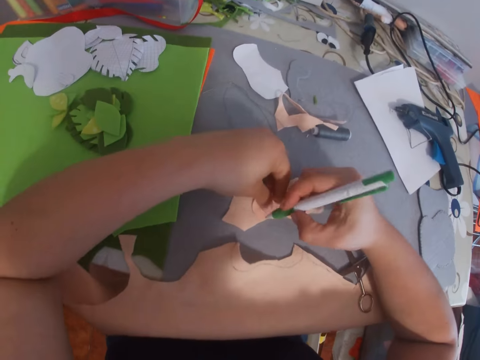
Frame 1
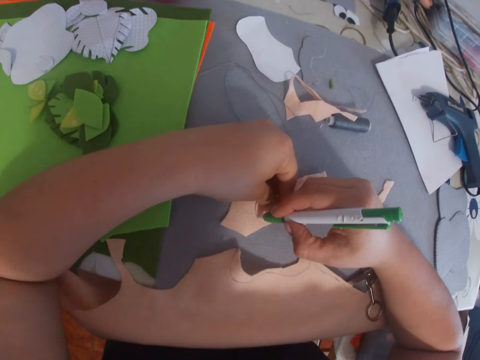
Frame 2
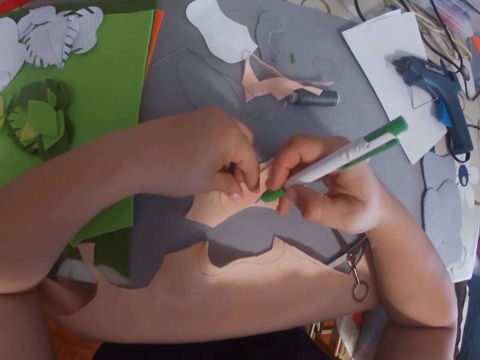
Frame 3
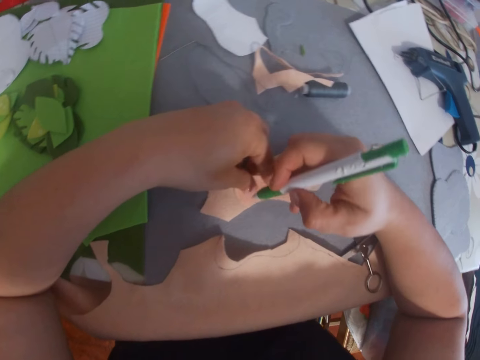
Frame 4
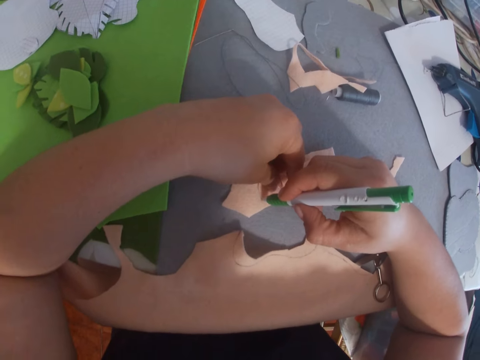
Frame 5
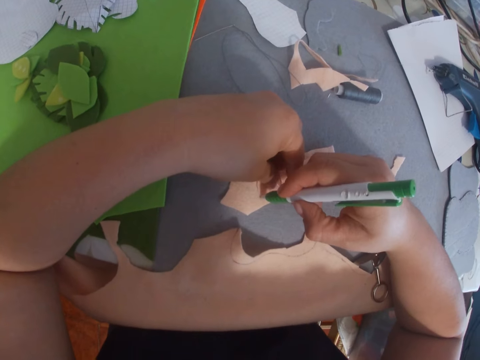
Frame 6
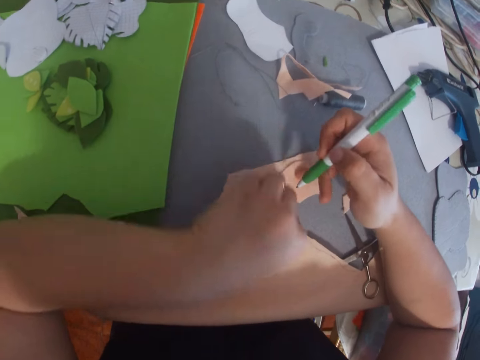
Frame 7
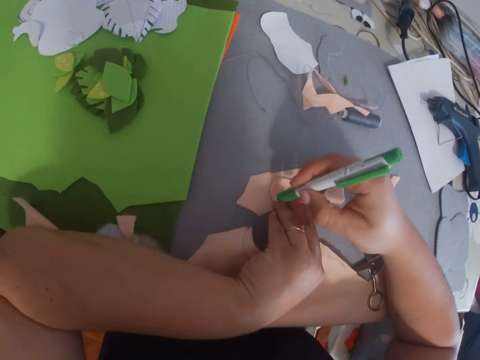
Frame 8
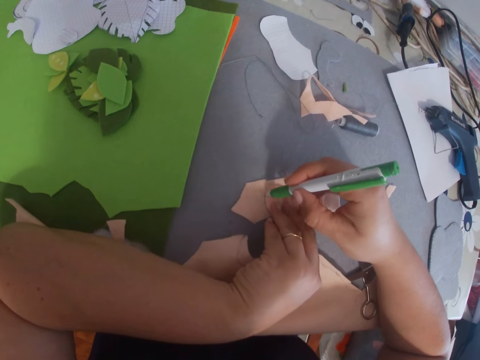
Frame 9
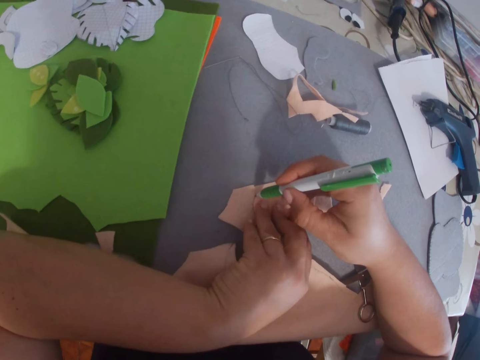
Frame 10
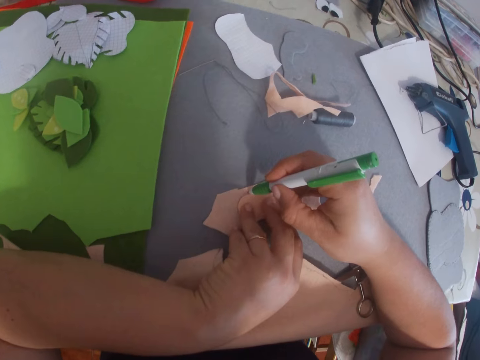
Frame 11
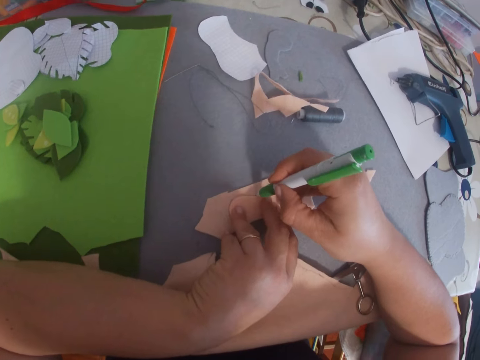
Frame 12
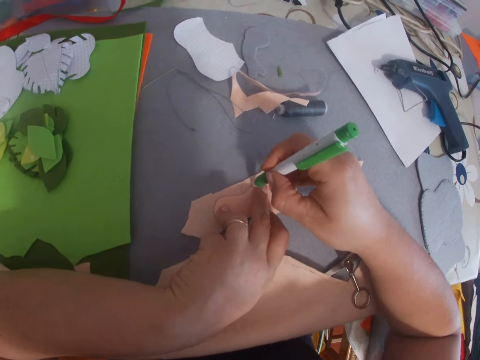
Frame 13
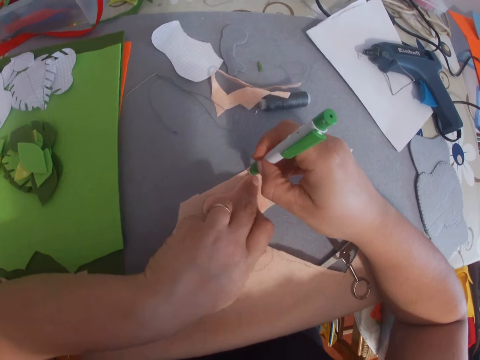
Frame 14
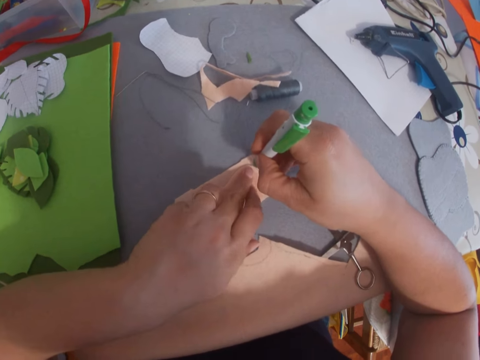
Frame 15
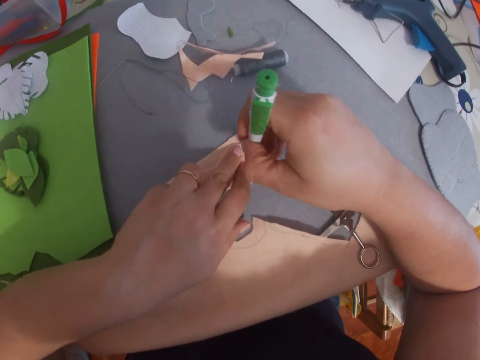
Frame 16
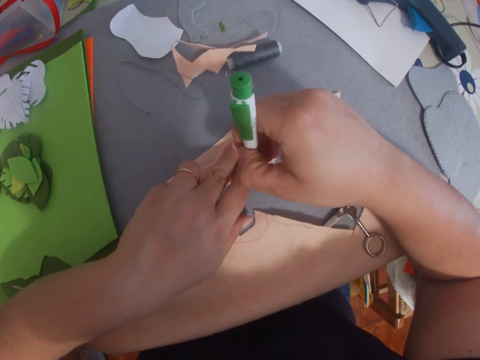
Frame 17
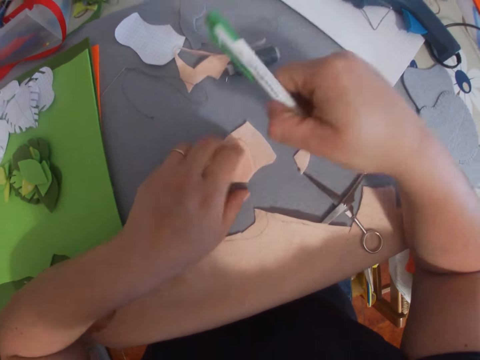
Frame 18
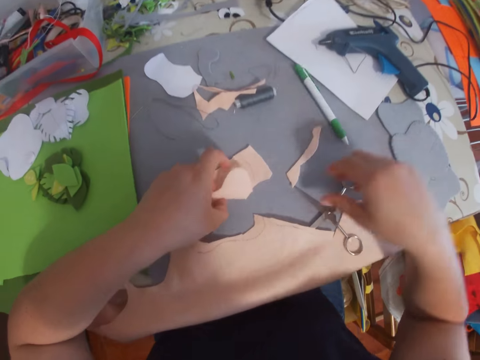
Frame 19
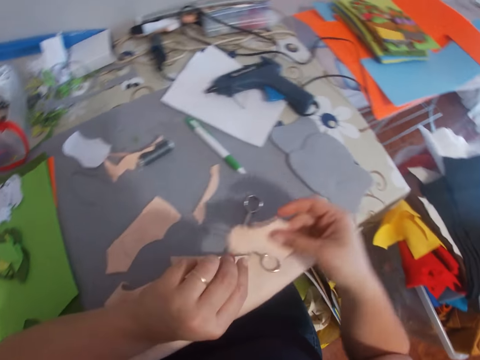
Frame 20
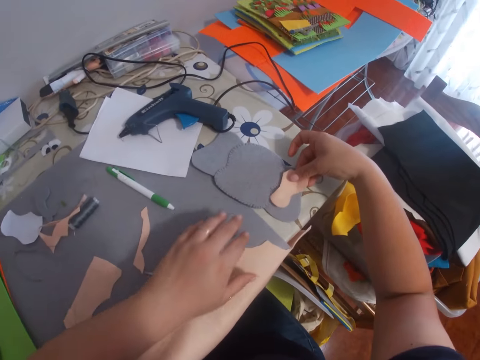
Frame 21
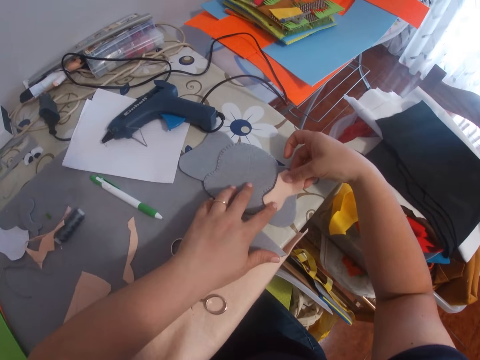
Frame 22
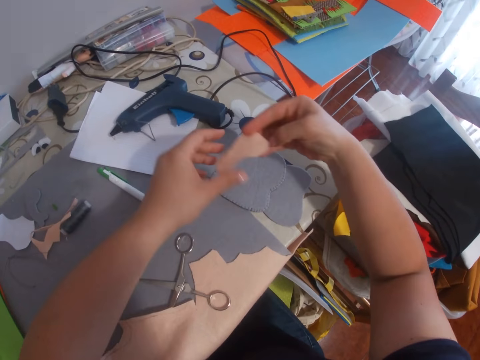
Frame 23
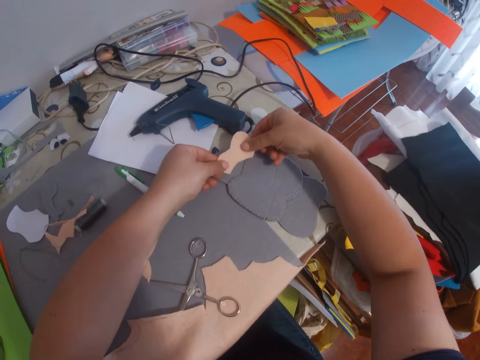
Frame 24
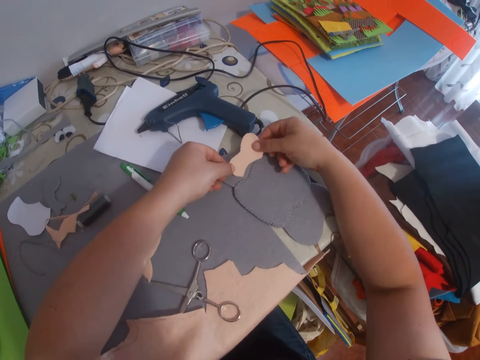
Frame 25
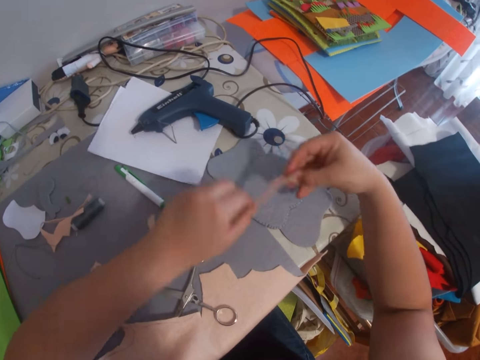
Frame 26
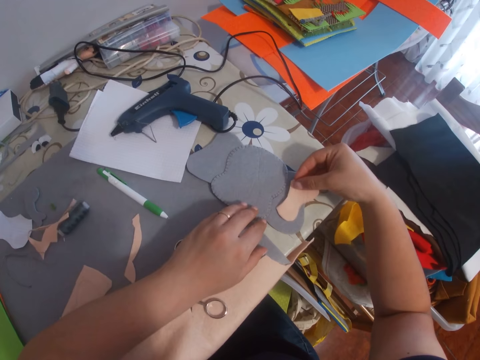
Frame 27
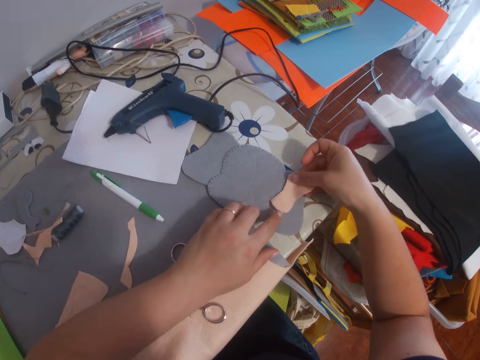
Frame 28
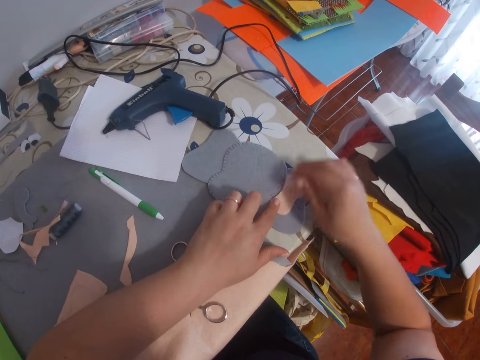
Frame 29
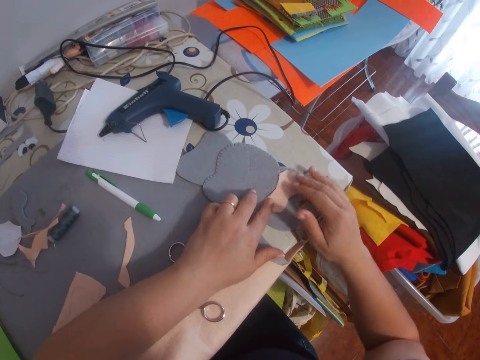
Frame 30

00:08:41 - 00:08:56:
The camera wearer marks out on the cut-out fabric with the click ballpoint pen. They drop the pen on the table. They pick up the fabric cut-out on the other fabric cut-out. They place the fabric cut-out on the craft.

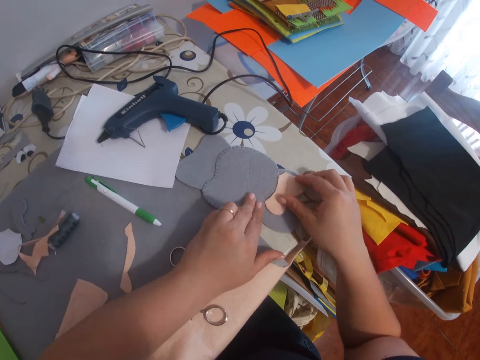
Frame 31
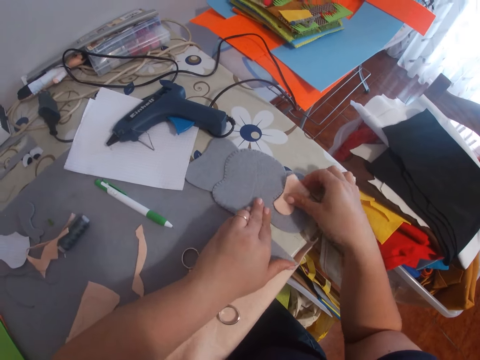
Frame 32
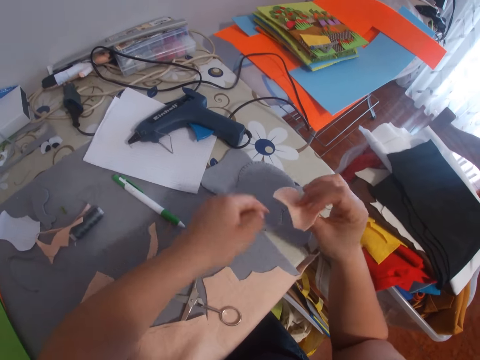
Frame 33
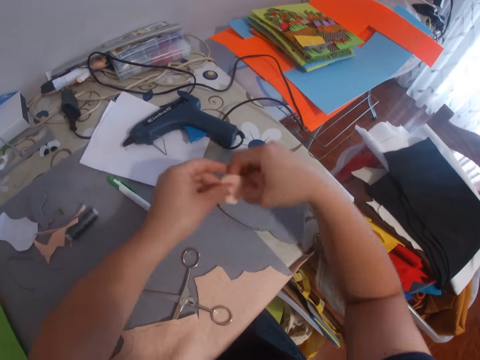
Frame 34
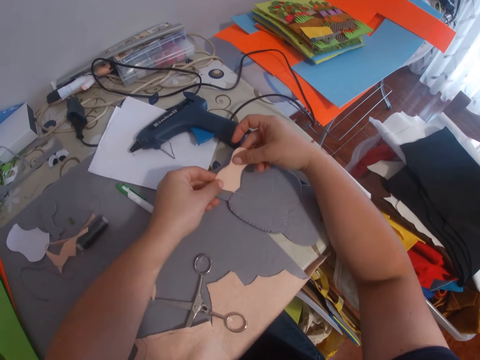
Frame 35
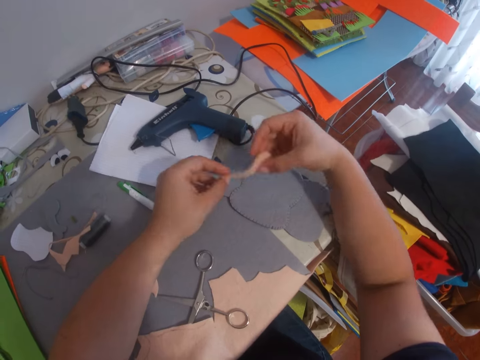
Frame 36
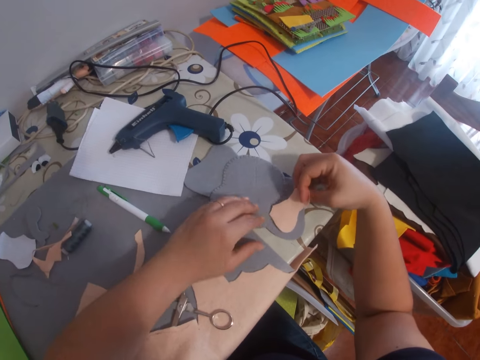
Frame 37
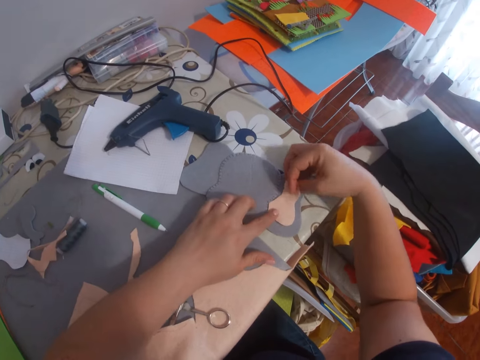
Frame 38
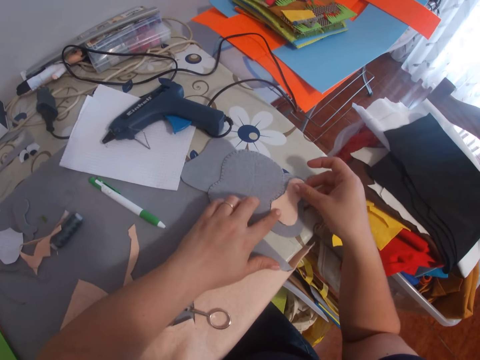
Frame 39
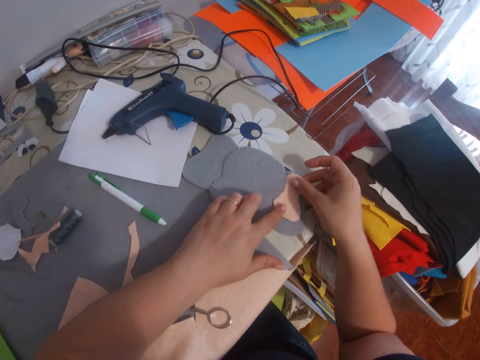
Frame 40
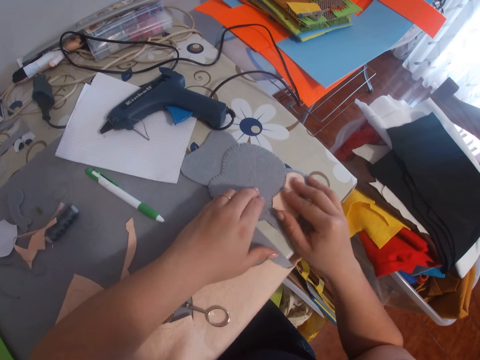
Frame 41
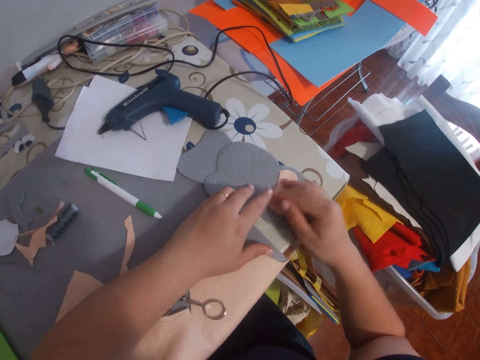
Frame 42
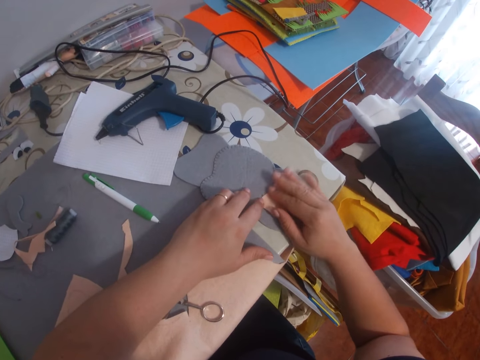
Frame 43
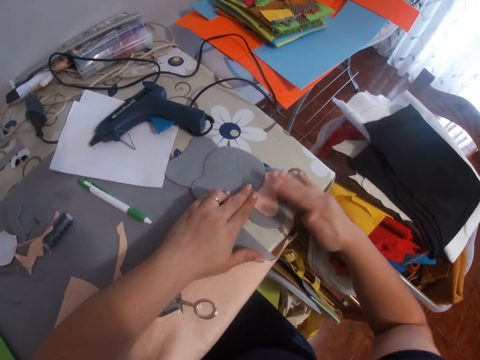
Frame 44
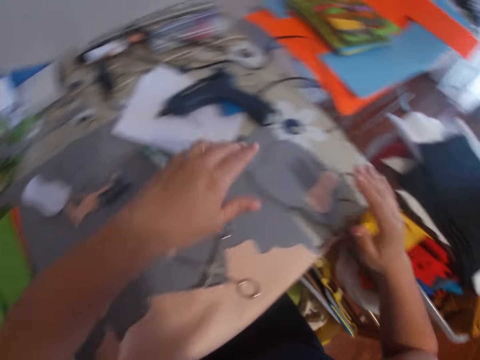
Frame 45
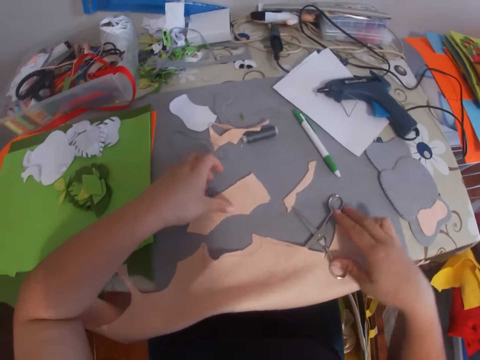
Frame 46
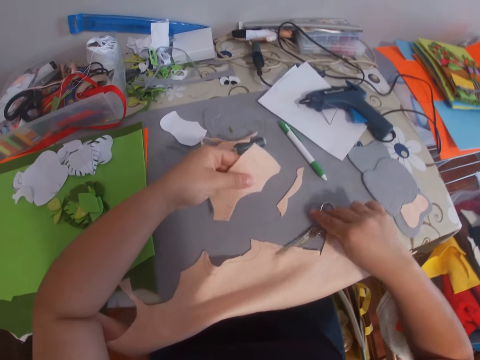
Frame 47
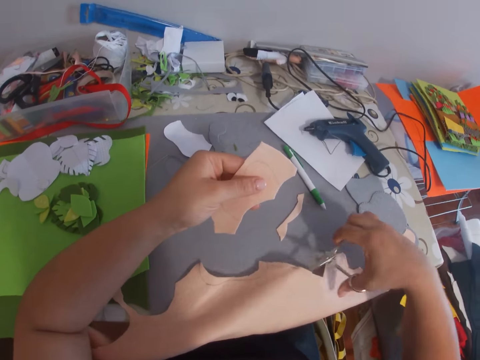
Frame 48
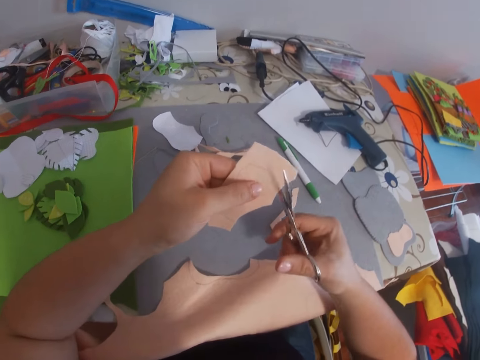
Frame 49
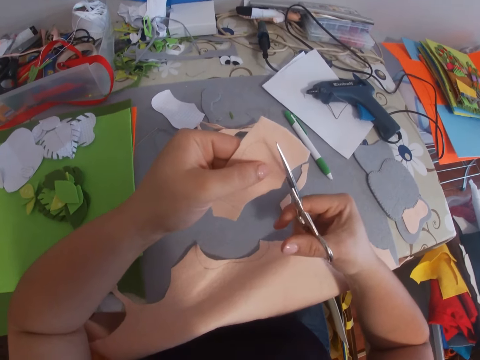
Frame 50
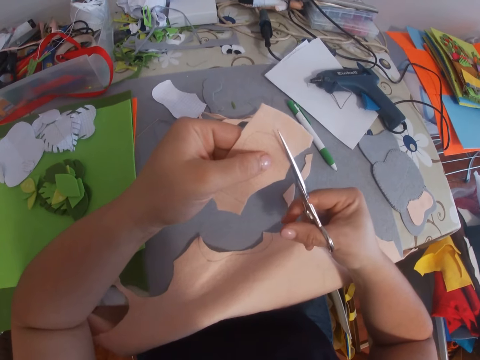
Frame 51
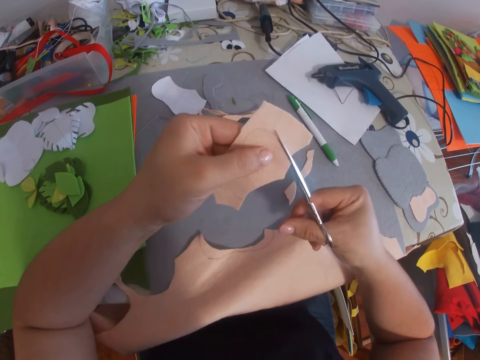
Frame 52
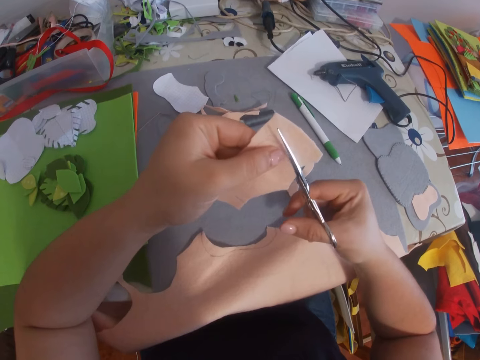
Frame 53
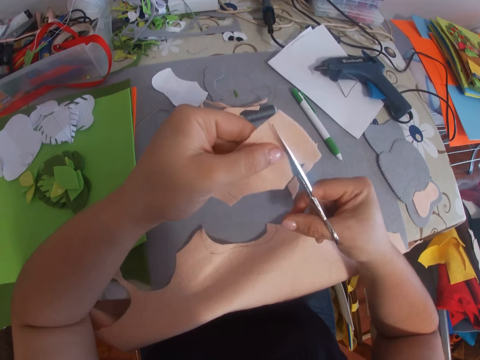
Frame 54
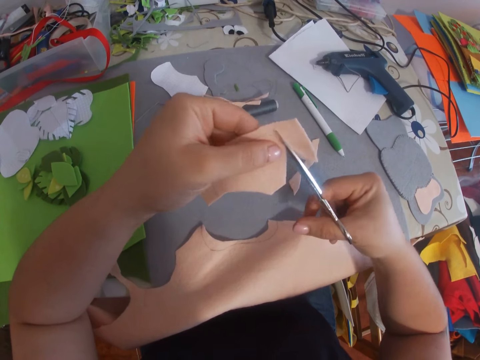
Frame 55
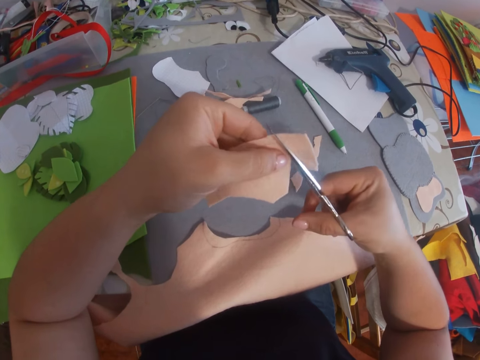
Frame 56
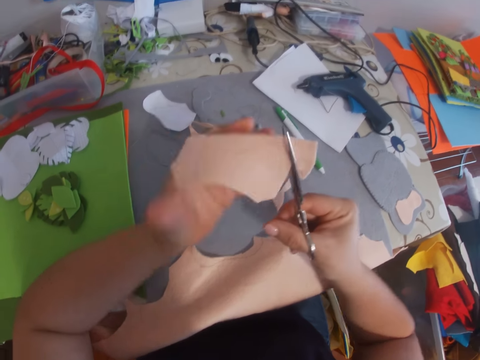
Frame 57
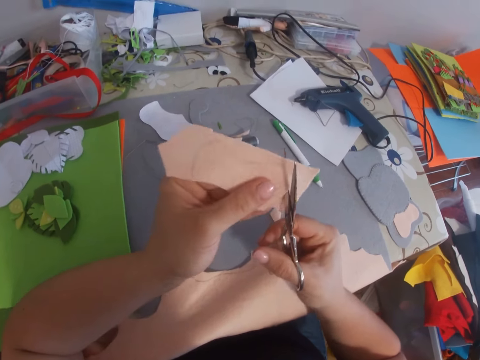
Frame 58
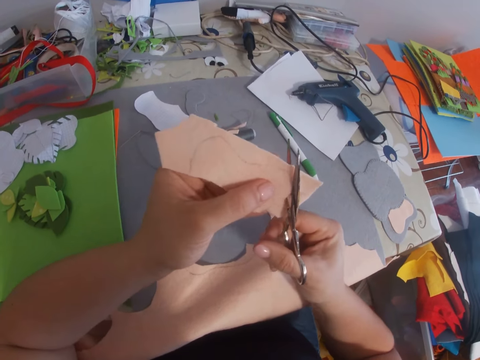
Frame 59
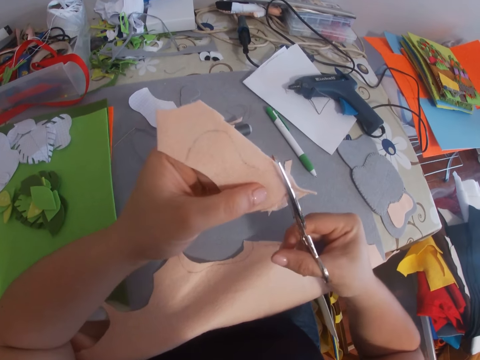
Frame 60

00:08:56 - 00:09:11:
The camera wearer picks up the scissors on the table. They trim the cut-out fabric with the scissors.
